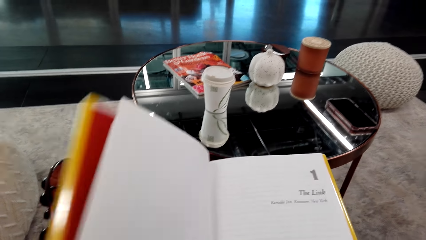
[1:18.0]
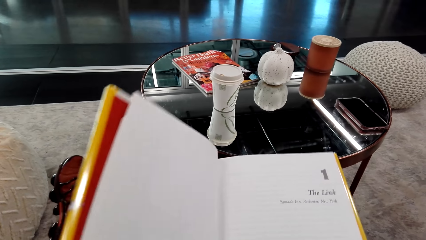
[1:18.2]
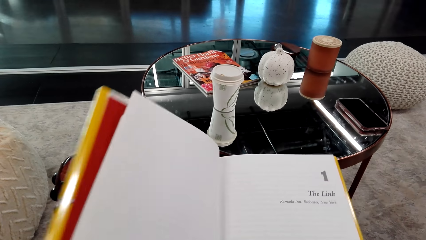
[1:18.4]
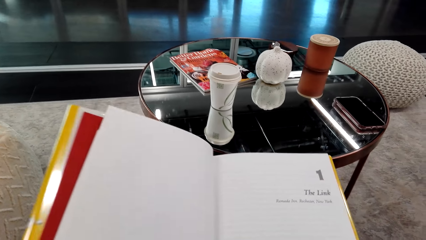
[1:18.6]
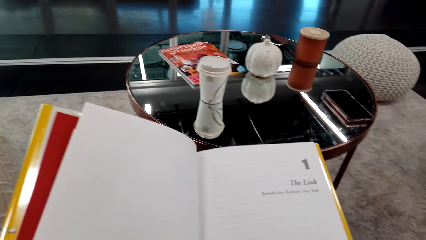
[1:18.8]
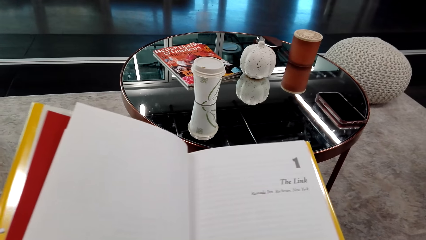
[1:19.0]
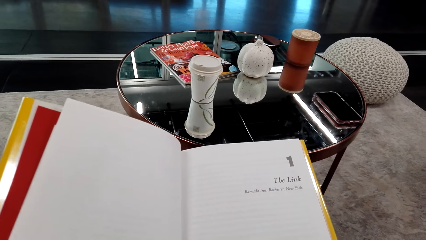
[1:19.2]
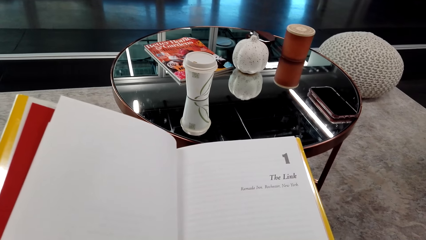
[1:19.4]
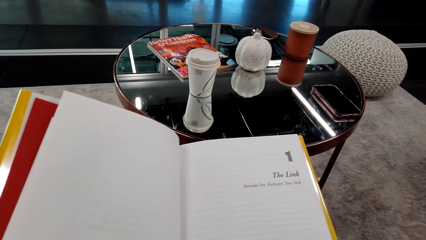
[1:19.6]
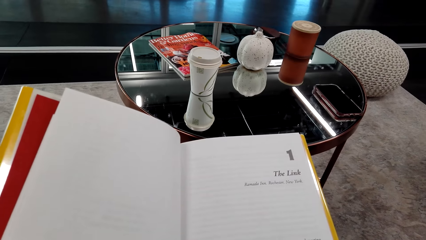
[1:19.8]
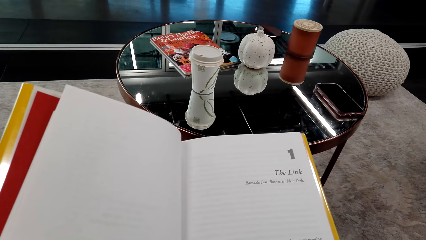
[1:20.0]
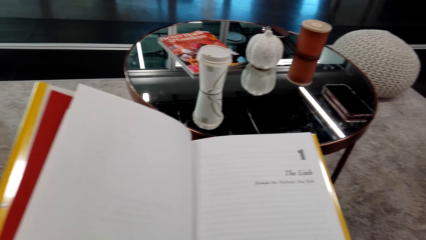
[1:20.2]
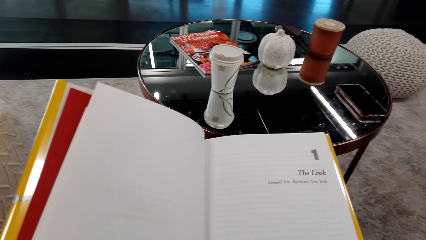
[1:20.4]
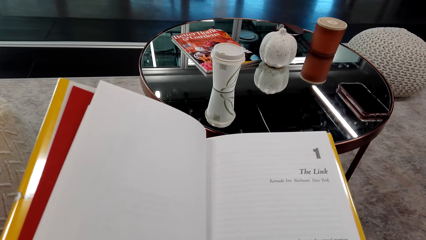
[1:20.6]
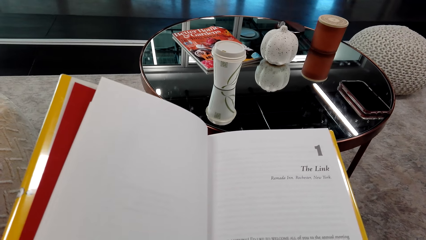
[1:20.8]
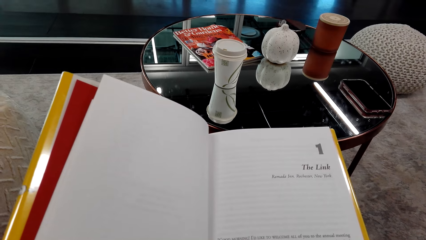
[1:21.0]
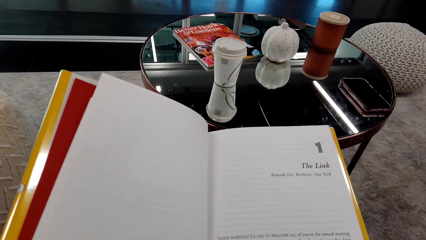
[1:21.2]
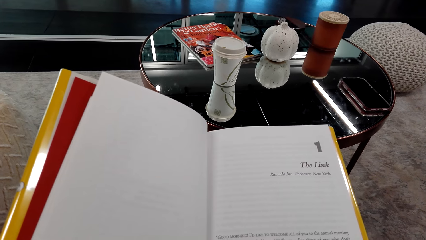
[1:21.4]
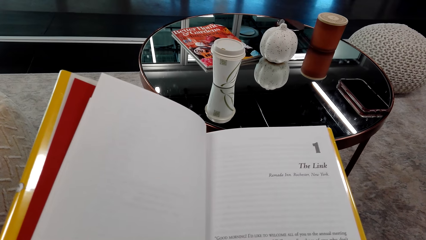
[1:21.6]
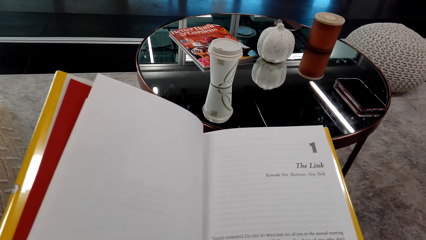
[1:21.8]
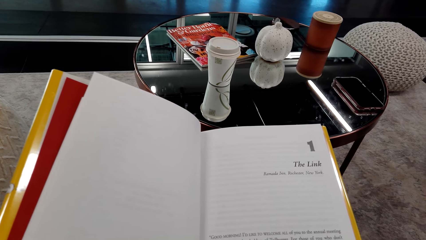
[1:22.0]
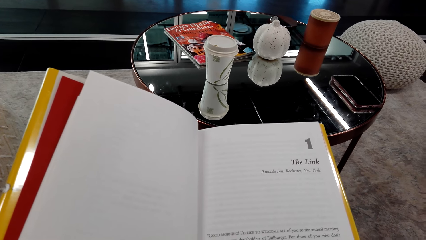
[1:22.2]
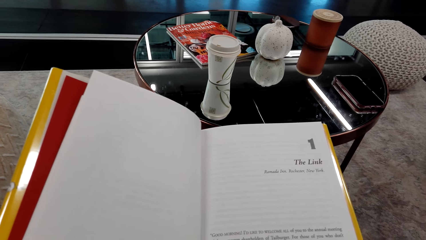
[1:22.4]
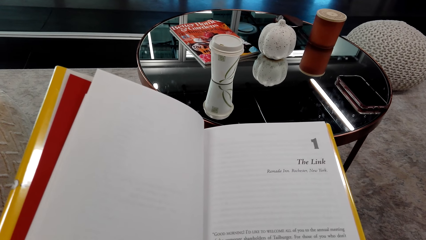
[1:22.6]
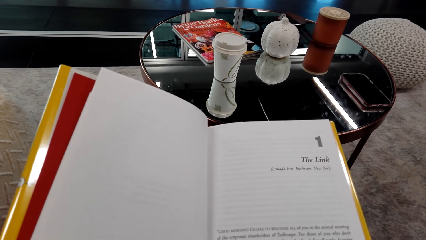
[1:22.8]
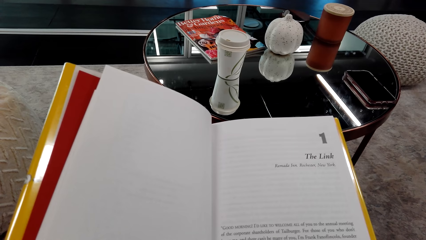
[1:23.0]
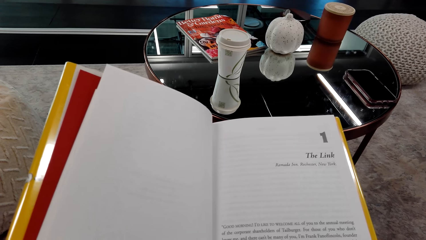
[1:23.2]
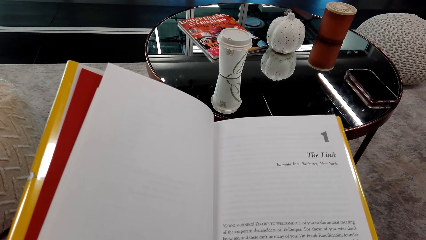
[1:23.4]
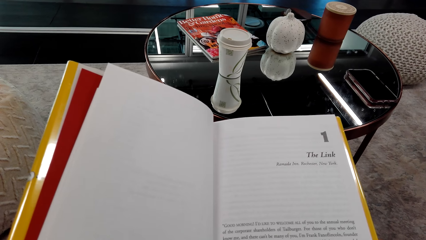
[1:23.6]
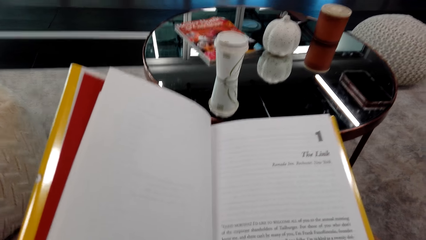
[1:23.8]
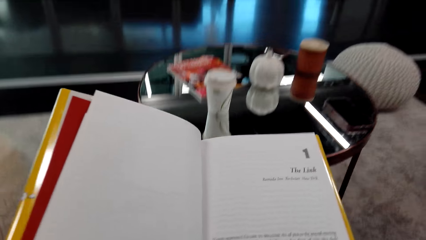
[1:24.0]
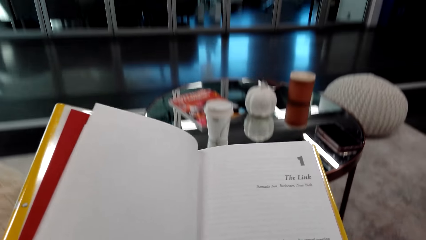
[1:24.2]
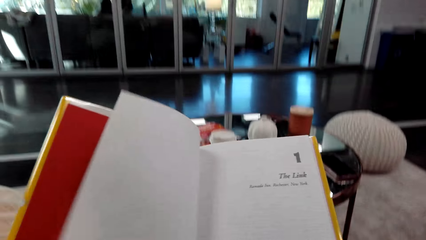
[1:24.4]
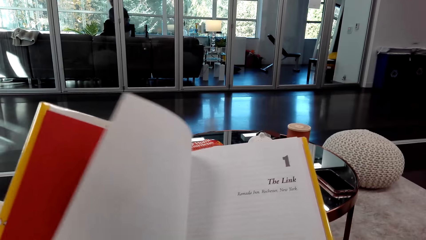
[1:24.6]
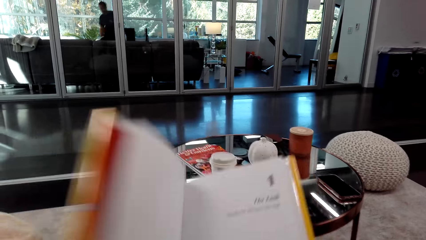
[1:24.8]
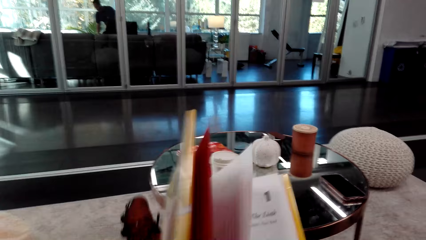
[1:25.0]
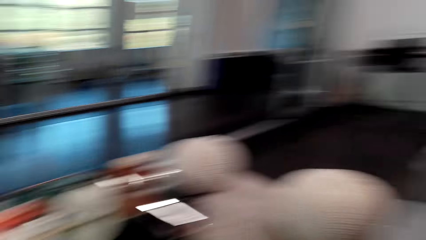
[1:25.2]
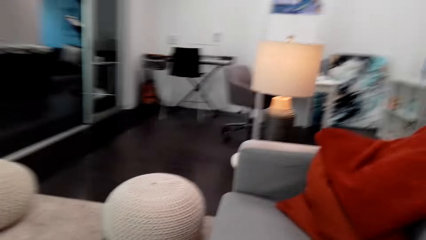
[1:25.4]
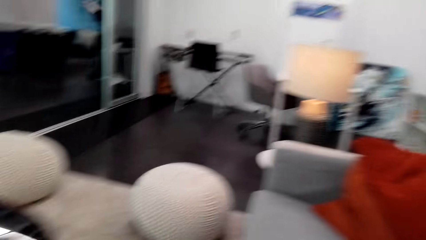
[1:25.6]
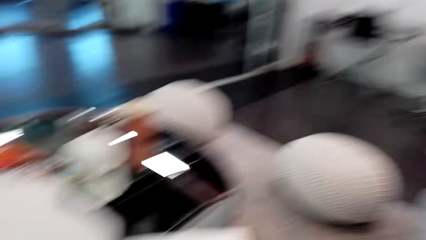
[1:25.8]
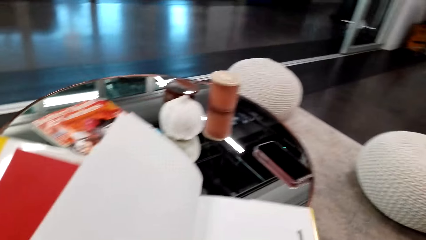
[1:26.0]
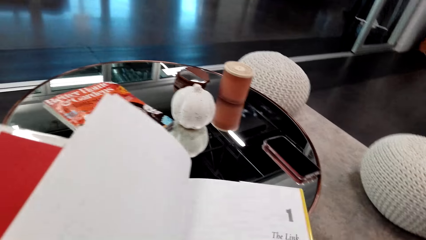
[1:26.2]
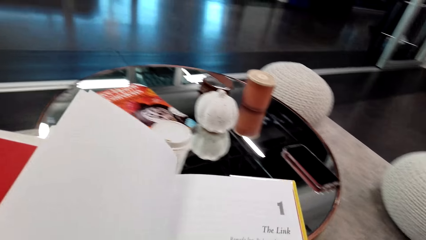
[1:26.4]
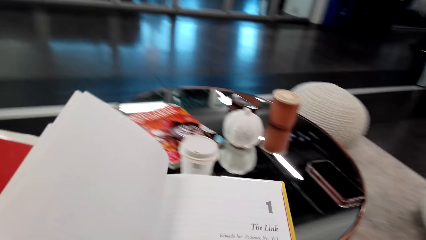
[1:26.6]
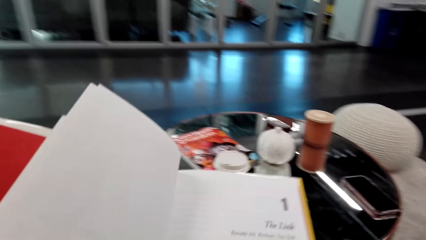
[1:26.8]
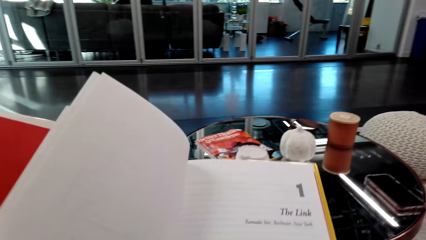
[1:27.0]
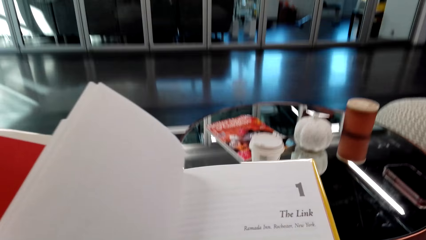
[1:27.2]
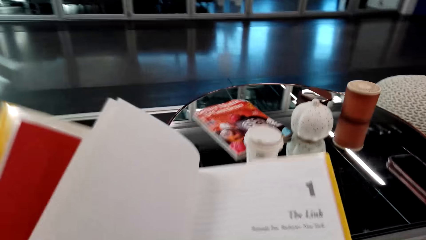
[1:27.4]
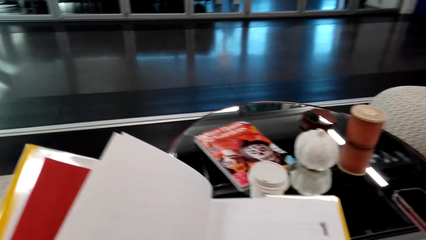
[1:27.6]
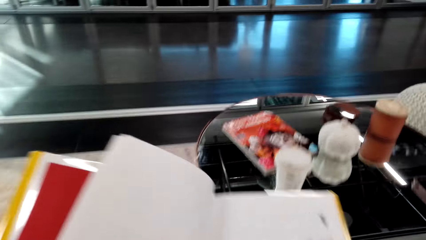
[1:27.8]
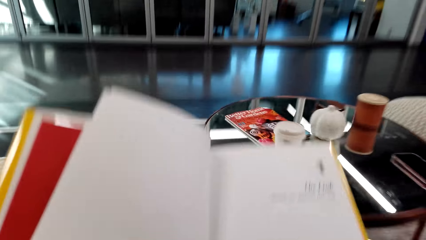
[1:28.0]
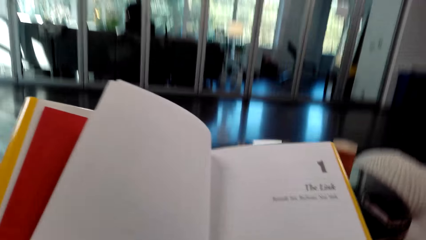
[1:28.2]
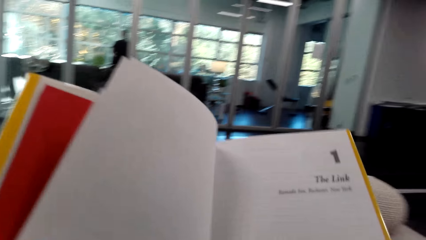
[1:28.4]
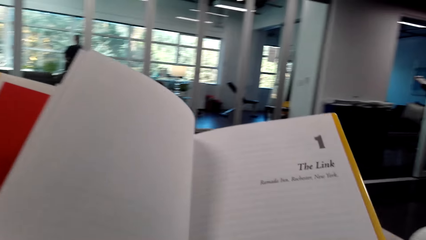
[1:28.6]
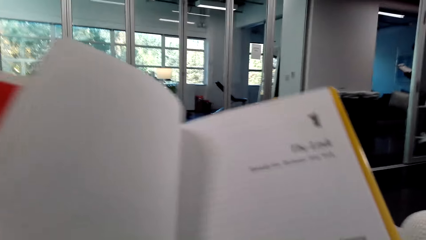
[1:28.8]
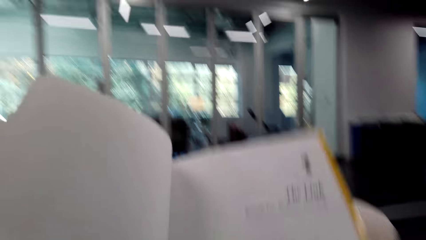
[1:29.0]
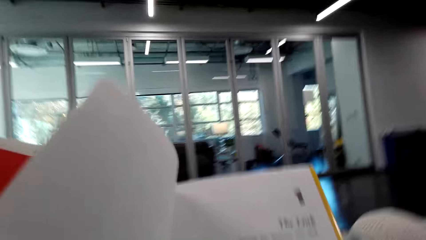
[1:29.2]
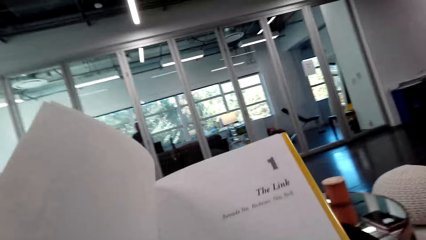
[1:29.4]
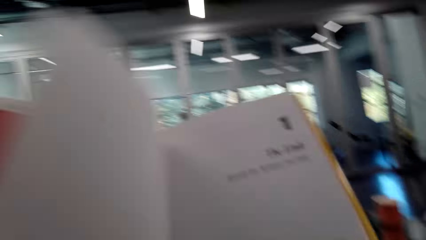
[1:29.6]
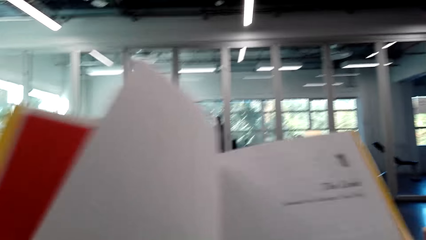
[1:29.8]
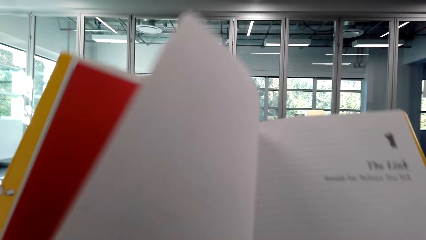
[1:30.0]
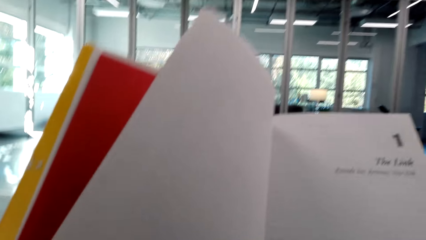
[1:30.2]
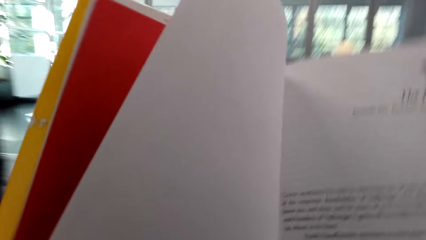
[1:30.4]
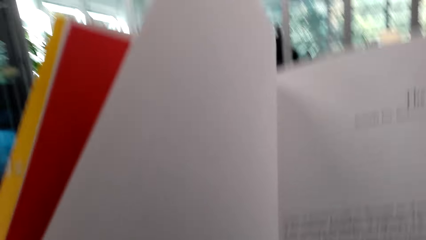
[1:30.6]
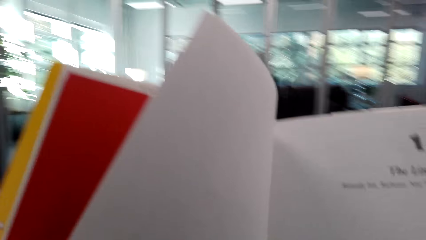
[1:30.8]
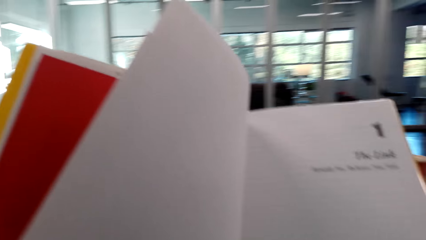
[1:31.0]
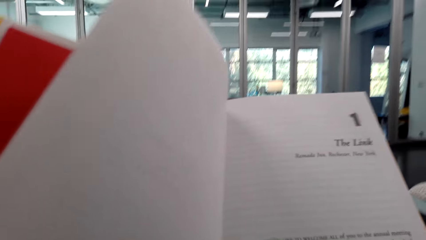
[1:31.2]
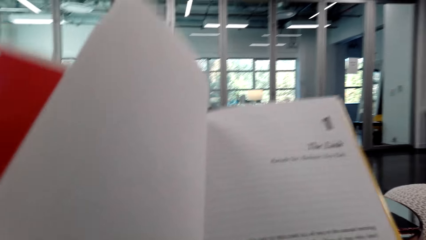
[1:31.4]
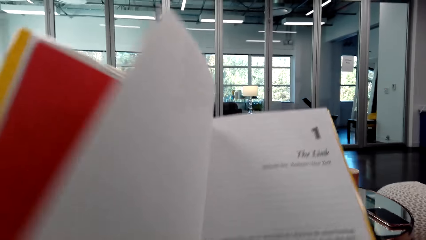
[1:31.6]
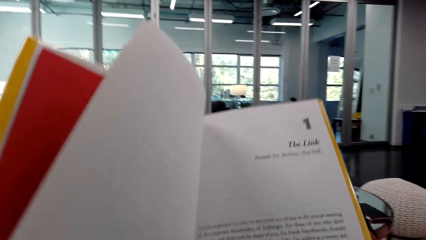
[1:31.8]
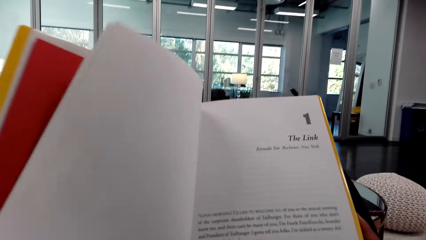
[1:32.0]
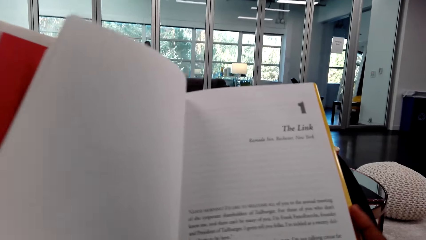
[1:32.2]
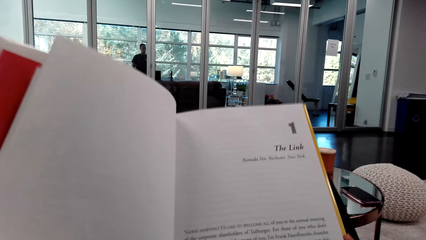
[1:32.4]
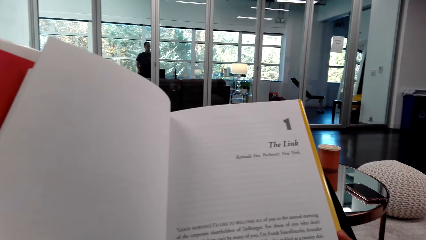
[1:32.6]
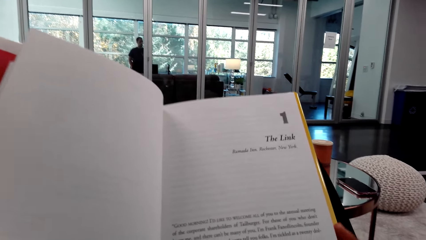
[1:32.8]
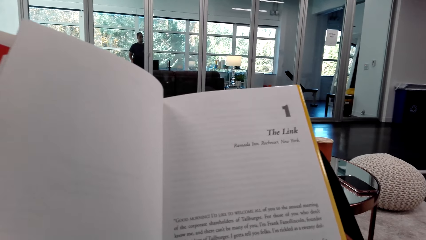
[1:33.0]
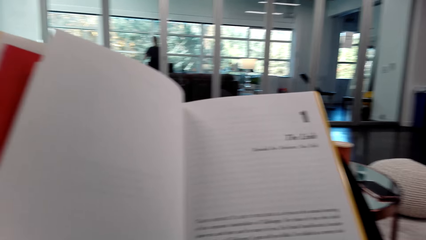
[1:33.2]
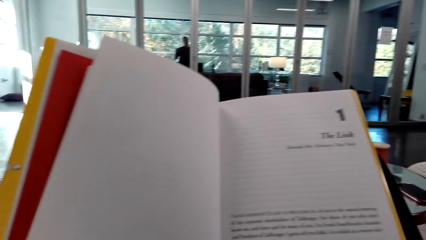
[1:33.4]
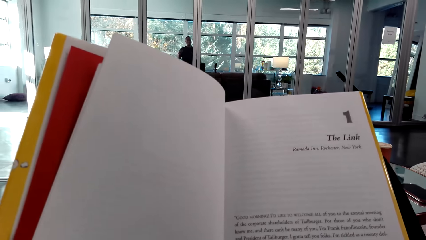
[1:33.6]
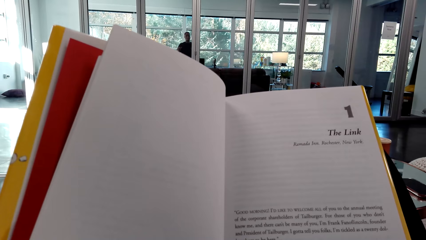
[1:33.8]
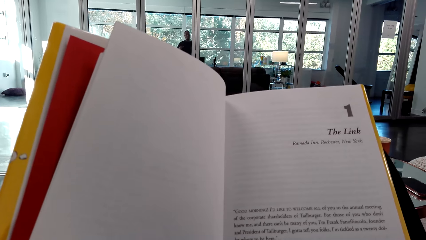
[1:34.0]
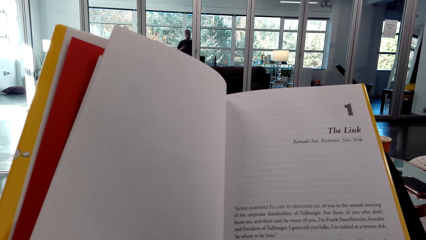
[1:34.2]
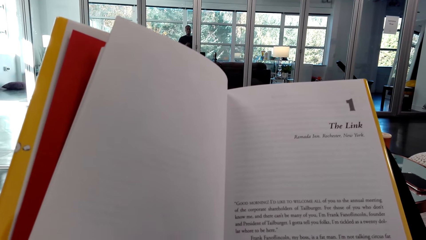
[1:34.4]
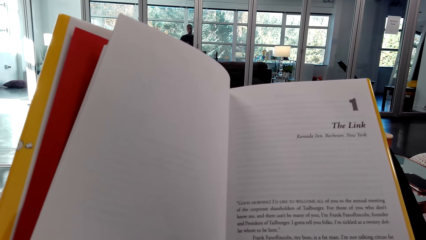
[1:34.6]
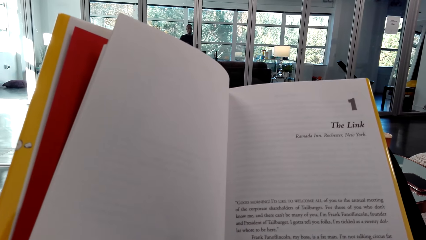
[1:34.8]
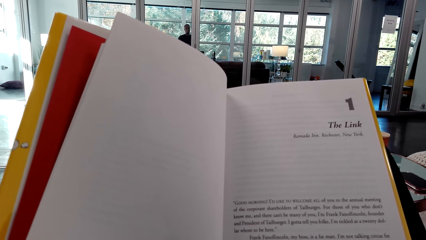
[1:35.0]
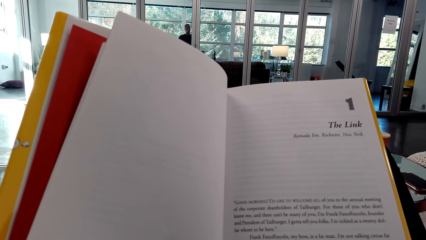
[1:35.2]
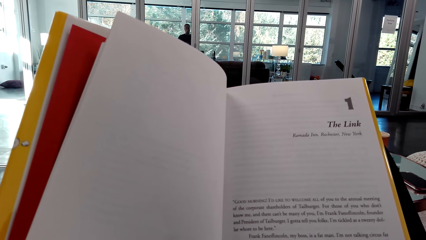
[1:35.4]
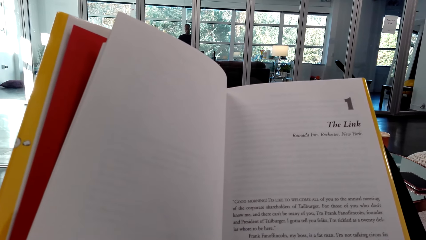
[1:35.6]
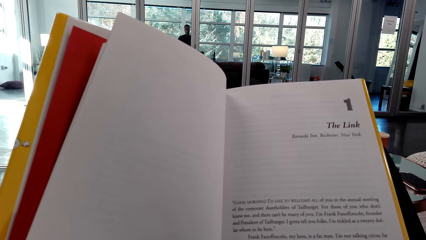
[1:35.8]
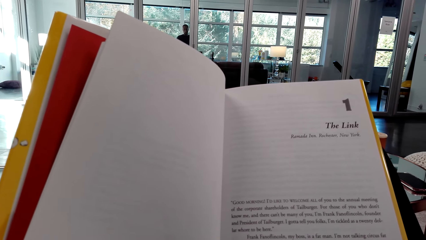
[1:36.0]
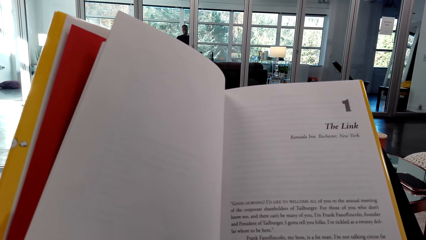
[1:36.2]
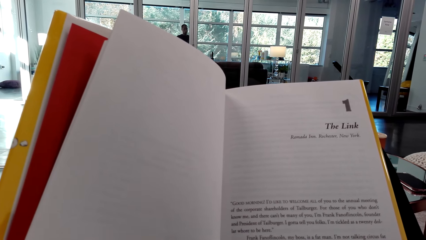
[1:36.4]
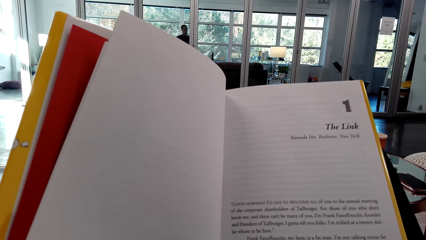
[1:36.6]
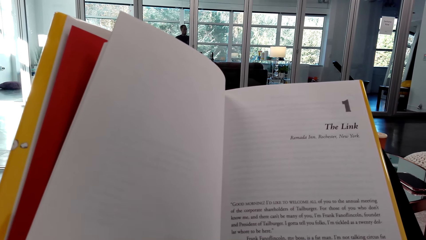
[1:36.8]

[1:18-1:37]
The camera wearer reads a book. They look around a room. They open pages on the book. They read the book. They look around the room. They read the book.
